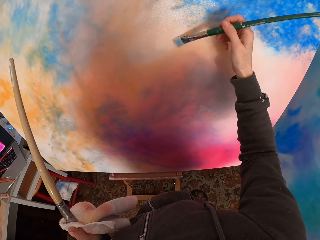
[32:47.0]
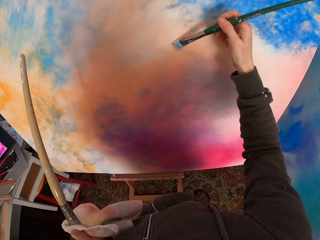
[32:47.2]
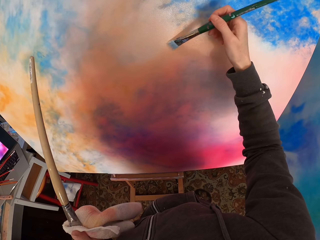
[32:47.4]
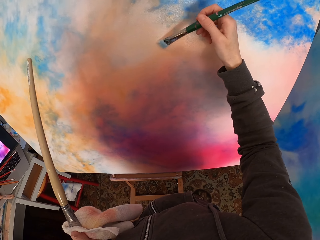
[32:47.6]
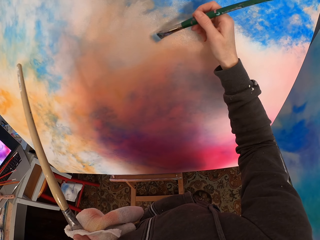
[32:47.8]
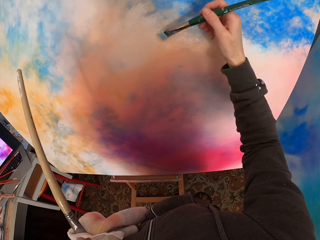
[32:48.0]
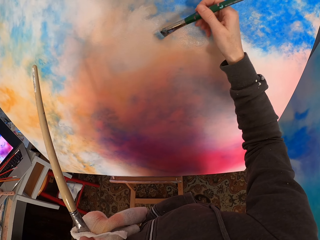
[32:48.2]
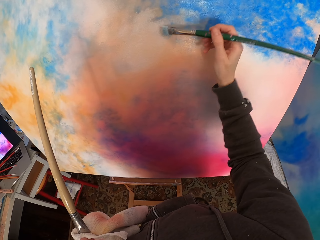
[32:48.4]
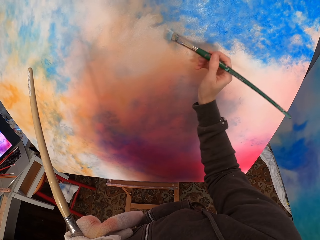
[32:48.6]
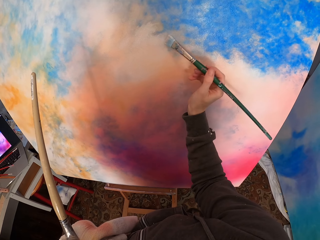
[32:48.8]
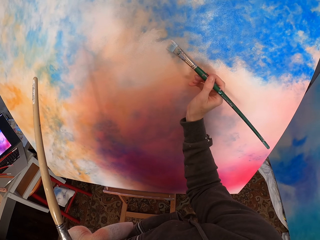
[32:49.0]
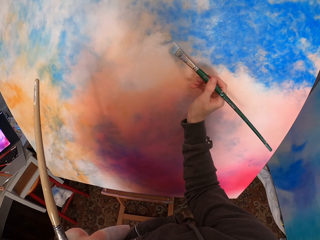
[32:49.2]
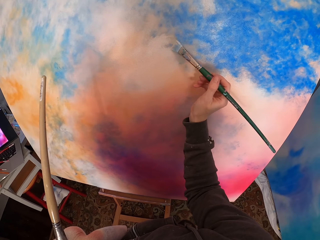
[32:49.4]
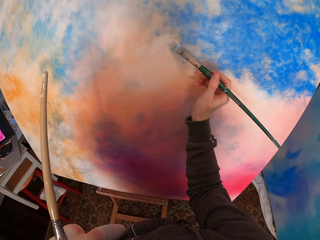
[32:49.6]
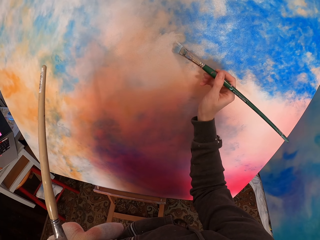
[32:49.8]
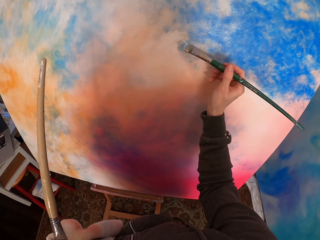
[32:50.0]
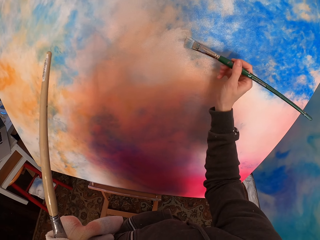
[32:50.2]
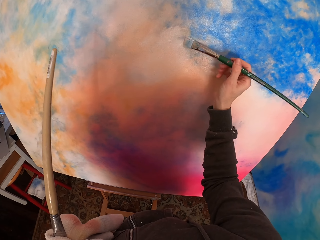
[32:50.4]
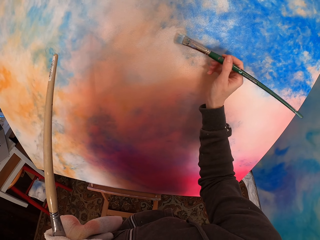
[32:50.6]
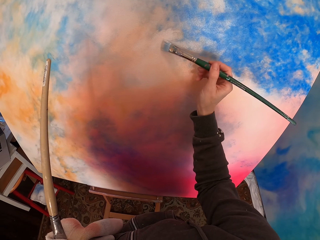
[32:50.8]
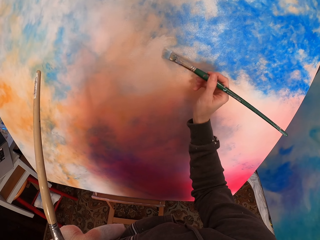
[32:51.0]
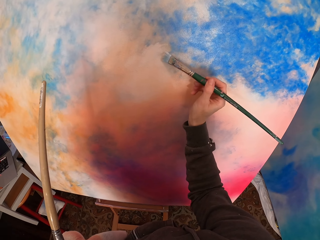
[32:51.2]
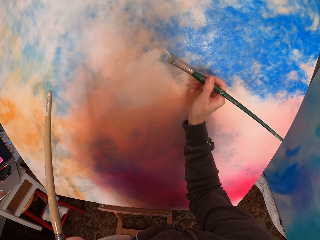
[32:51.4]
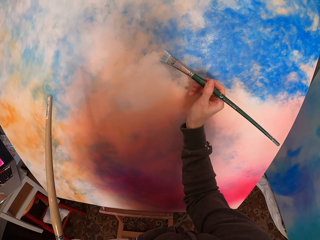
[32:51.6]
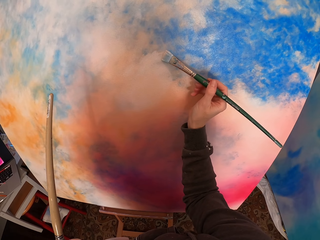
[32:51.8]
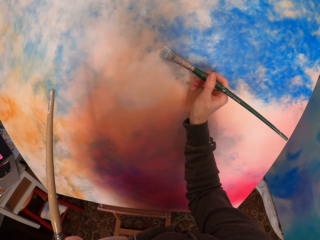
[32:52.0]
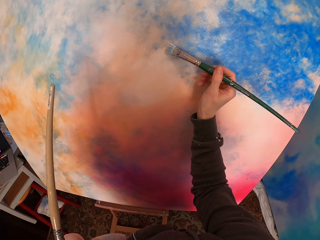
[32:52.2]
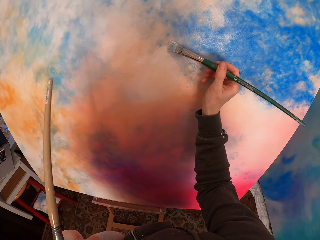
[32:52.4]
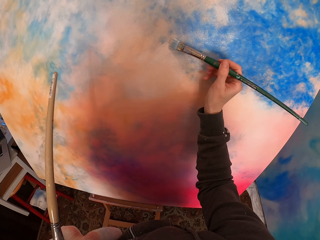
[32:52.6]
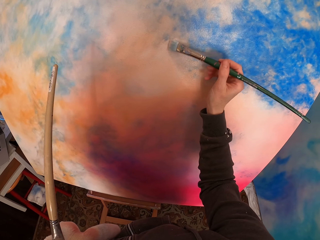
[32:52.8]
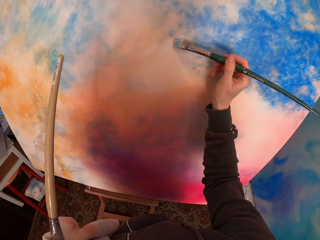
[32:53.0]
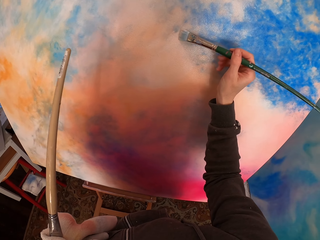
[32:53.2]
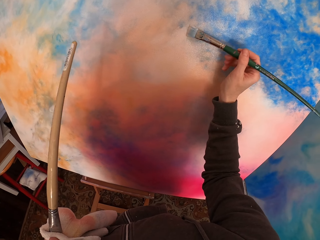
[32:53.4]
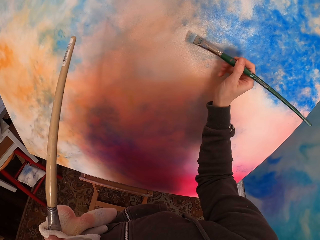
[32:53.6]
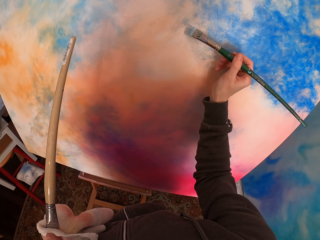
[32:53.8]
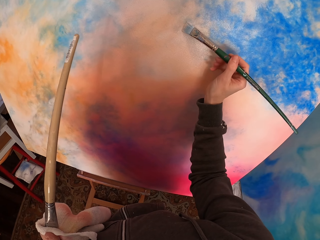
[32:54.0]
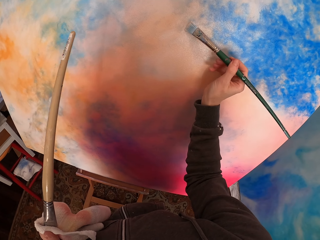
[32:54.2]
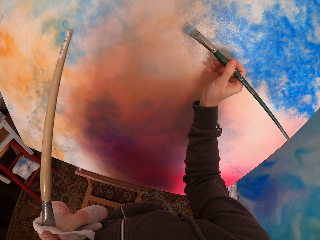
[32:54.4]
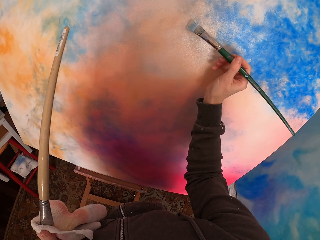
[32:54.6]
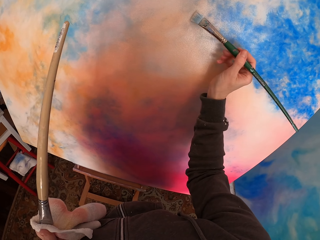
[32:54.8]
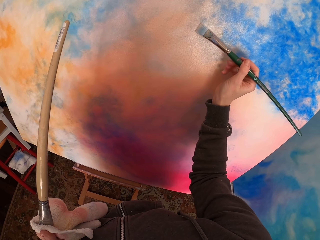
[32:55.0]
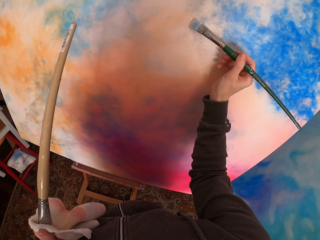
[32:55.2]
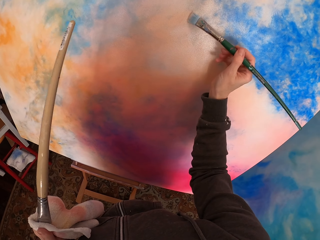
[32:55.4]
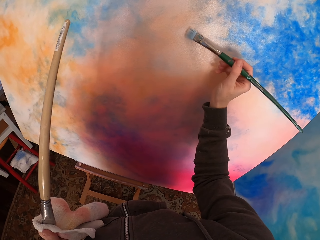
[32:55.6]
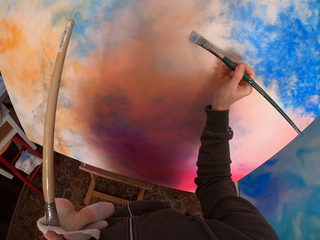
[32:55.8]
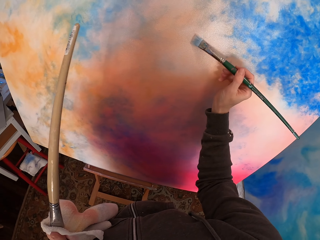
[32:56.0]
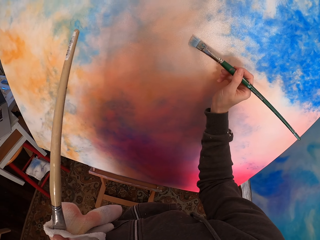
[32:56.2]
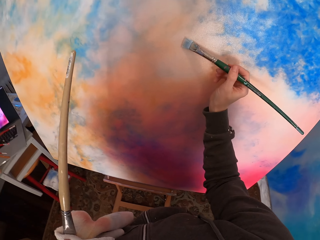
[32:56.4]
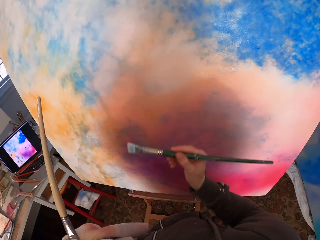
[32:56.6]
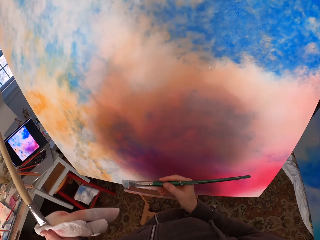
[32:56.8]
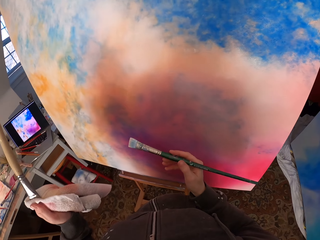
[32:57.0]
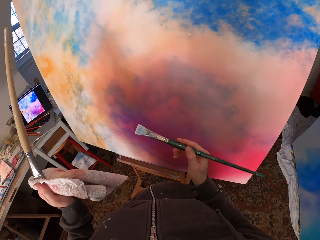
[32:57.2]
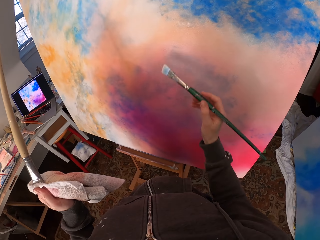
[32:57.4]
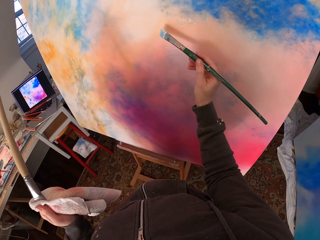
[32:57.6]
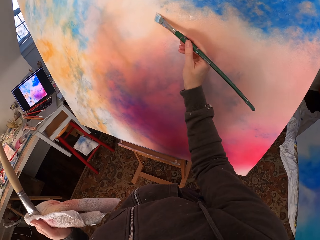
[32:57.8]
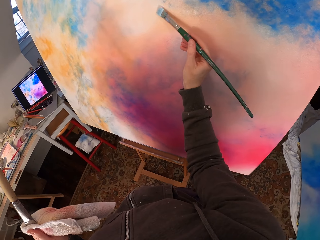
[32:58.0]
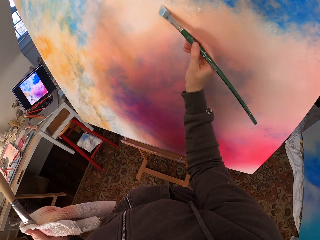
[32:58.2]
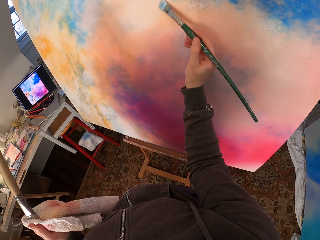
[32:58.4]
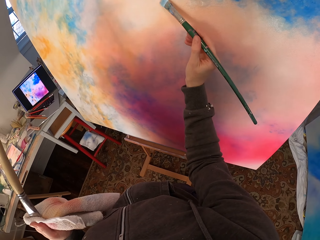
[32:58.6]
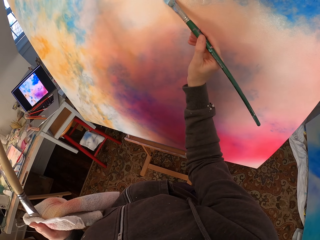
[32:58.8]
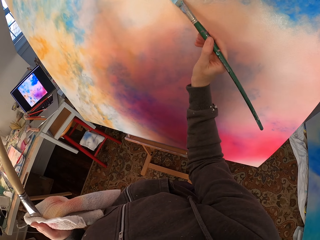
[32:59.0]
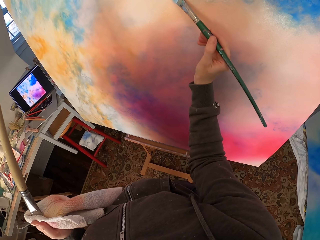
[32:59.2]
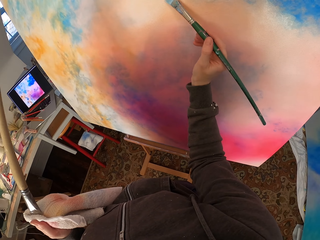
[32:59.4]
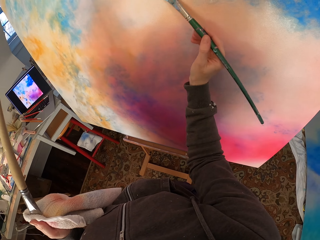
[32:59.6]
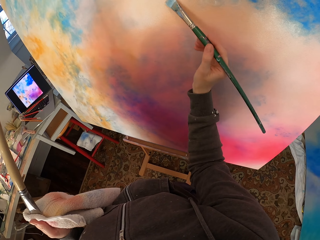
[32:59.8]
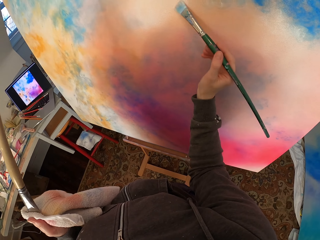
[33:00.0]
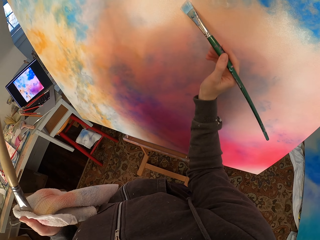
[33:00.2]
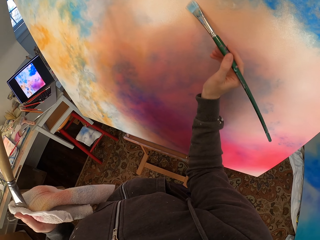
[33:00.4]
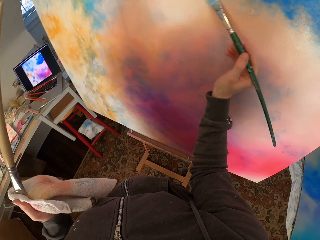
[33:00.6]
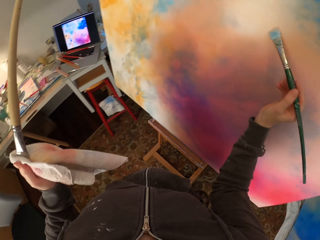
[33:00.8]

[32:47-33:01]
The camera wearer moves backwards. They paint the canvas.

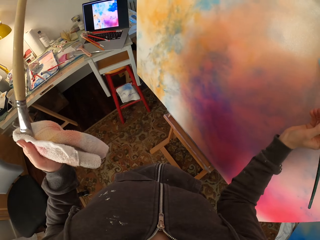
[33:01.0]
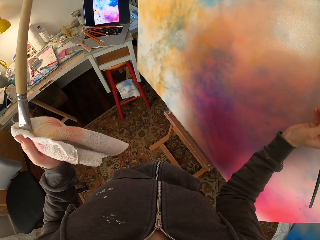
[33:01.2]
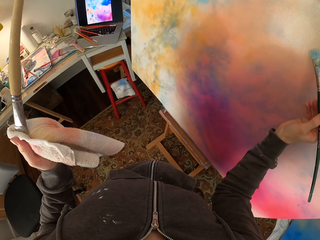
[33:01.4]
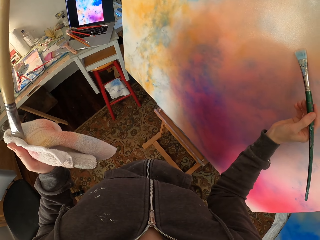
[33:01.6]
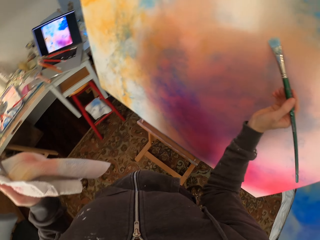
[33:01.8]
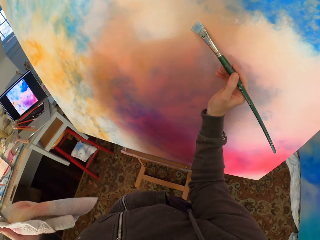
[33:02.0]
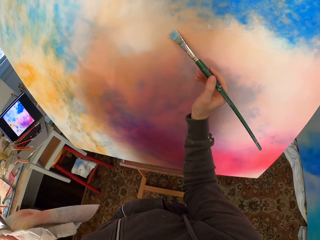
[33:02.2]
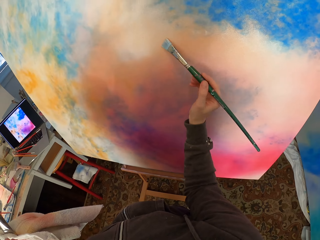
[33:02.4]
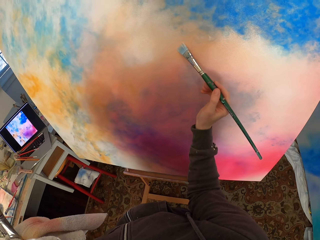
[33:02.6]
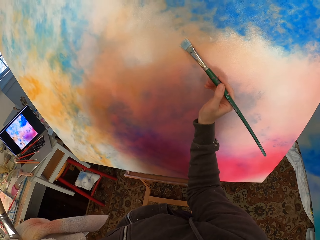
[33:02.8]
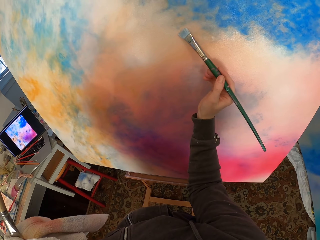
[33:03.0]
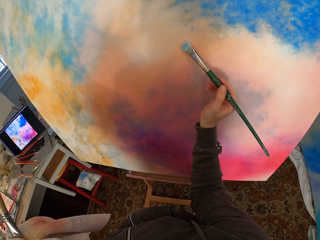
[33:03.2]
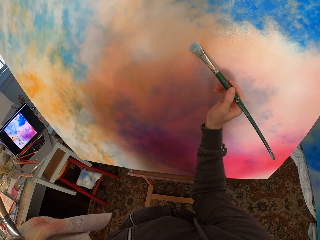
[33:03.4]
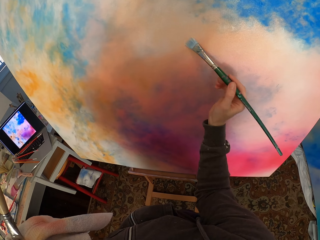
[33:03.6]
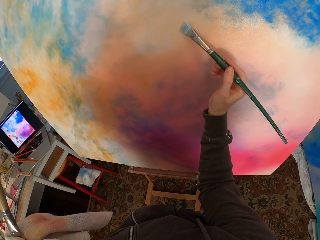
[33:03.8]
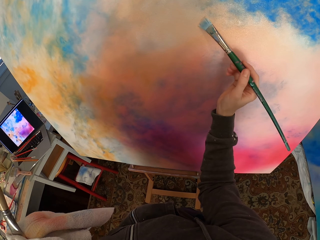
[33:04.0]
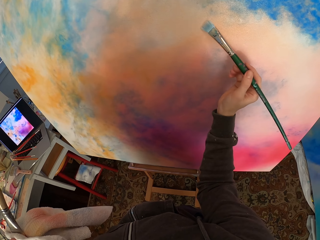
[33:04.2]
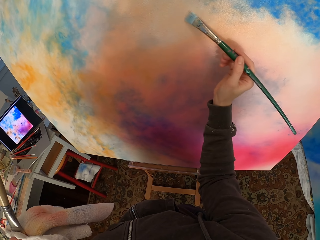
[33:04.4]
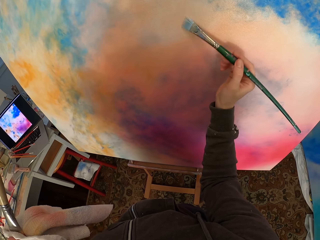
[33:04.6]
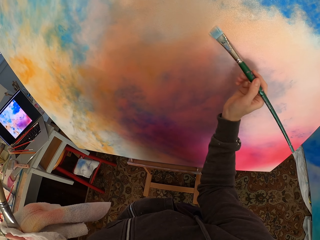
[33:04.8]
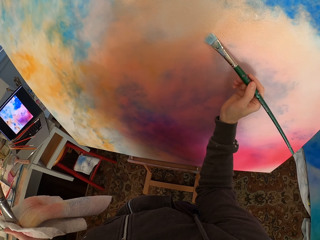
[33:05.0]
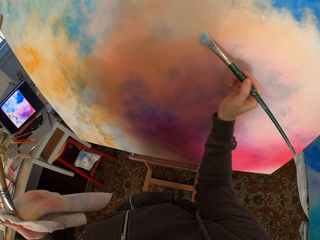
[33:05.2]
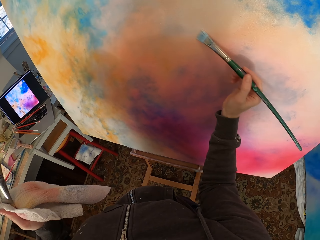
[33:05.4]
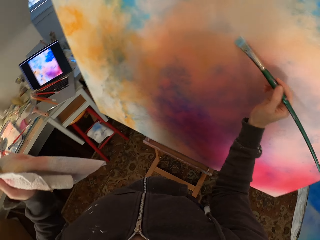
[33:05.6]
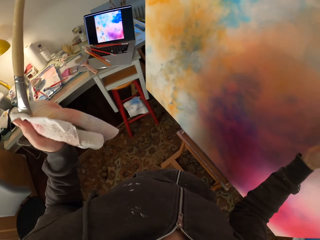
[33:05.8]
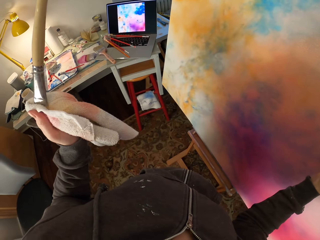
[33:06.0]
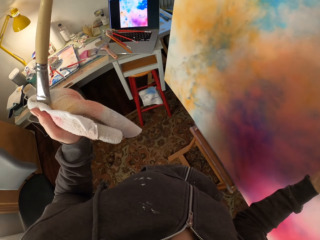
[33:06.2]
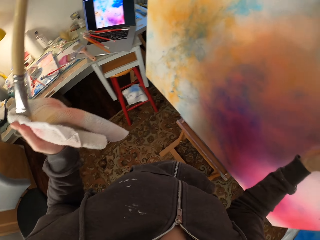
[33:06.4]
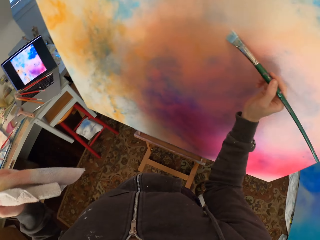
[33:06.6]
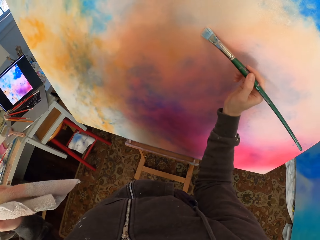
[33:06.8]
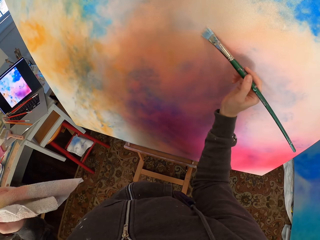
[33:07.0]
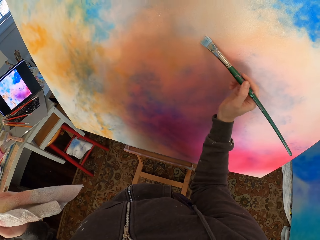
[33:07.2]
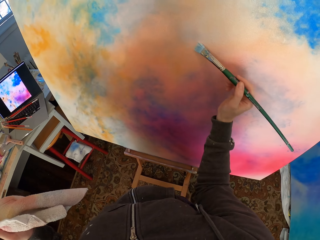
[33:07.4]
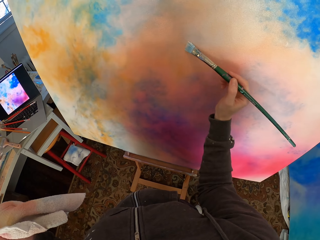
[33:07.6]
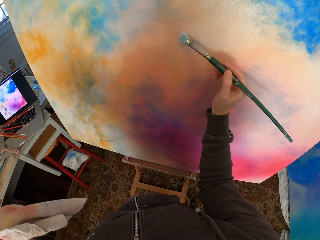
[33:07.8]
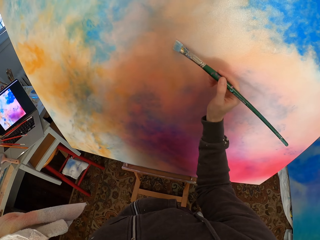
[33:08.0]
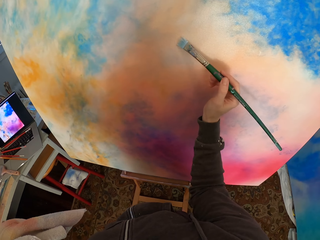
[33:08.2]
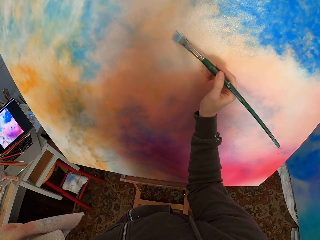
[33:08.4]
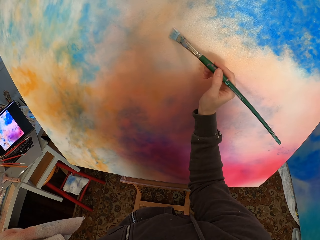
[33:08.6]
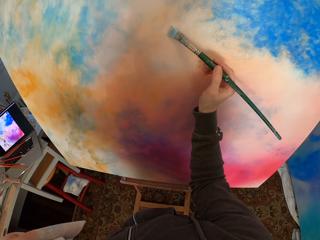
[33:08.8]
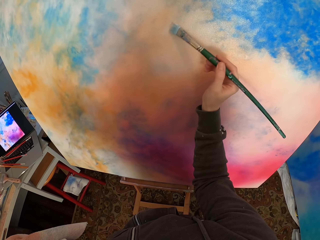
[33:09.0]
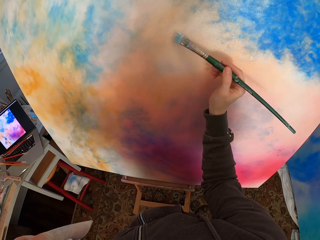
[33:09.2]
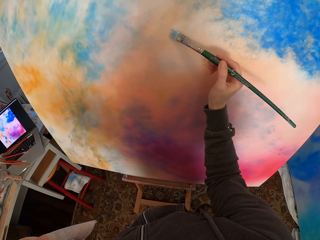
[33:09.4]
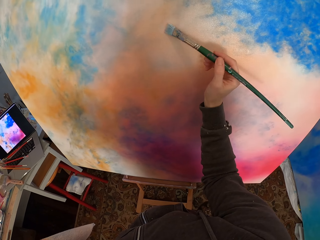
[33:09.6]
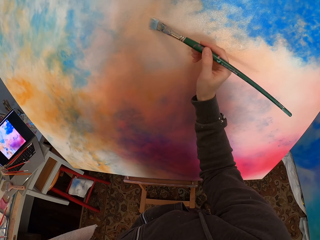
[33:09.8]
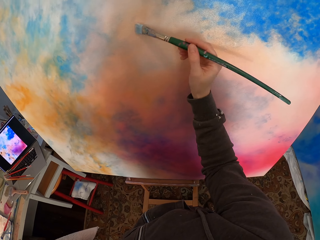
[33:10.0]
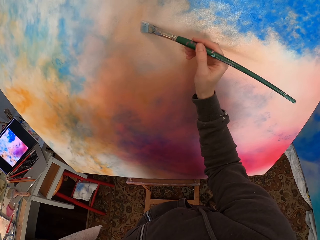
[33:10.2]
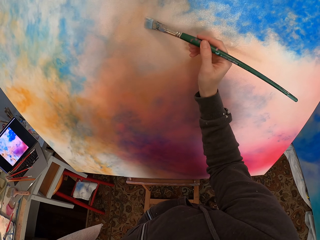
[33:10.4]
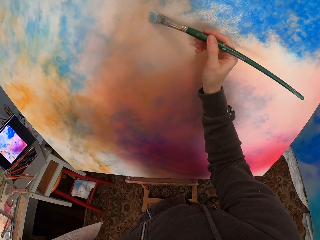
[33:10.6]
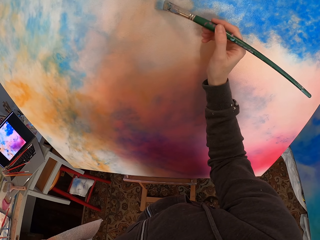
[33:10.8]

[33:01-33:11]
The camera wearer looks at the laptop. They look at the canvas. They look at the laptop. They look at the canvas.
